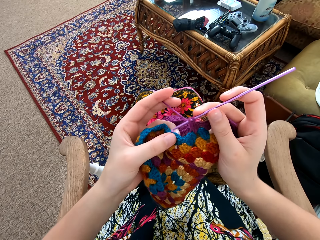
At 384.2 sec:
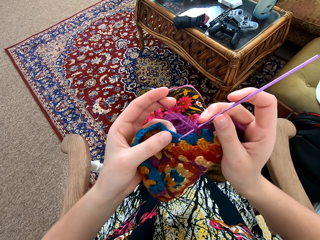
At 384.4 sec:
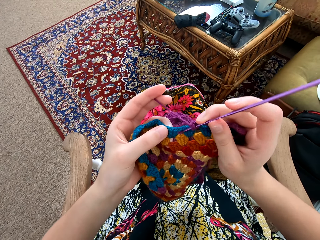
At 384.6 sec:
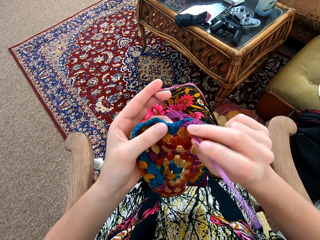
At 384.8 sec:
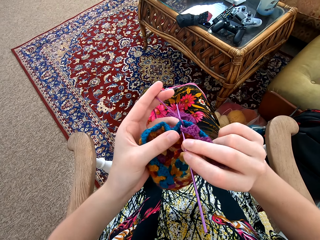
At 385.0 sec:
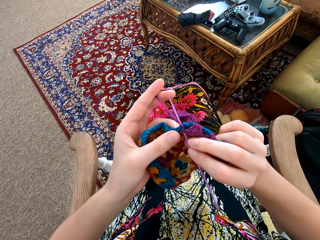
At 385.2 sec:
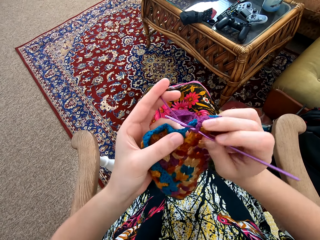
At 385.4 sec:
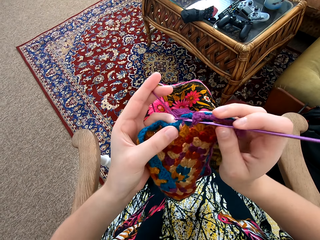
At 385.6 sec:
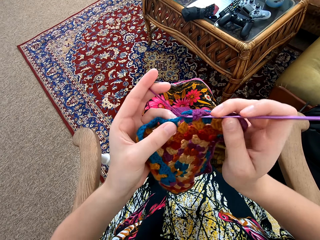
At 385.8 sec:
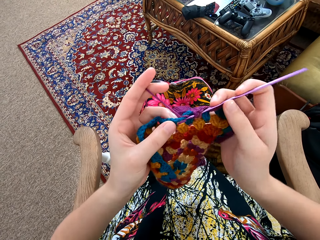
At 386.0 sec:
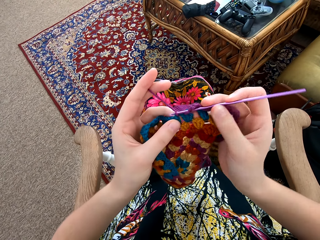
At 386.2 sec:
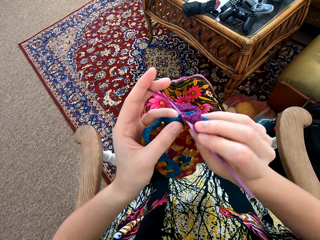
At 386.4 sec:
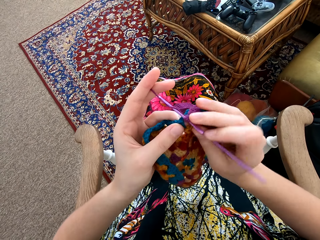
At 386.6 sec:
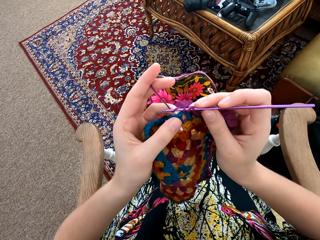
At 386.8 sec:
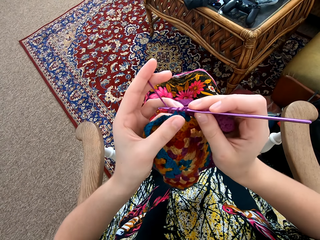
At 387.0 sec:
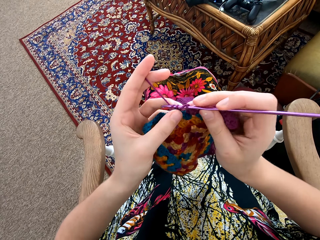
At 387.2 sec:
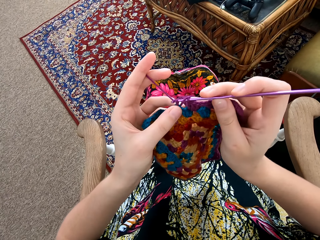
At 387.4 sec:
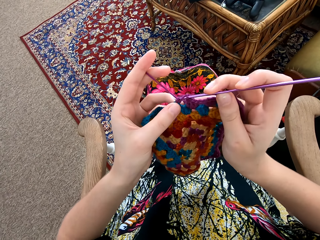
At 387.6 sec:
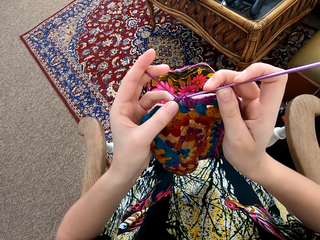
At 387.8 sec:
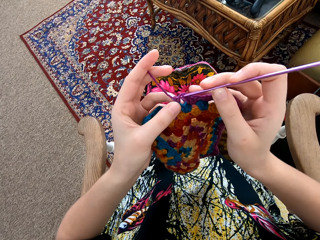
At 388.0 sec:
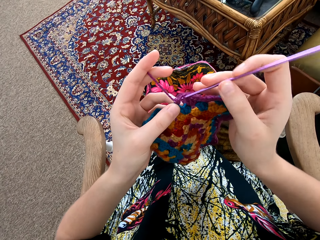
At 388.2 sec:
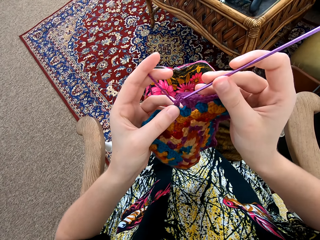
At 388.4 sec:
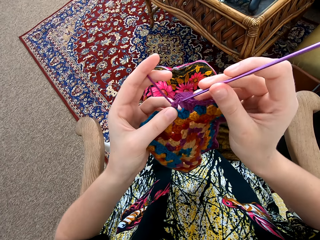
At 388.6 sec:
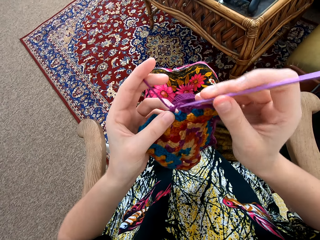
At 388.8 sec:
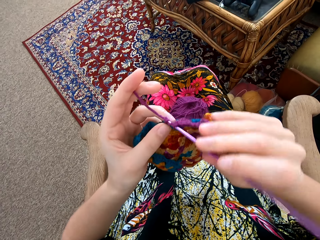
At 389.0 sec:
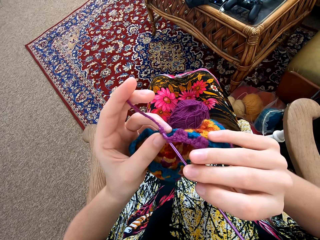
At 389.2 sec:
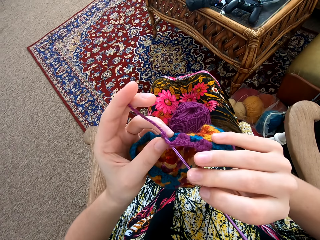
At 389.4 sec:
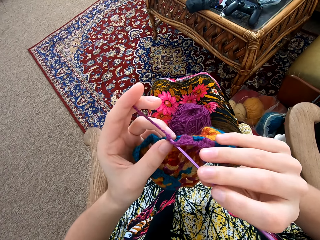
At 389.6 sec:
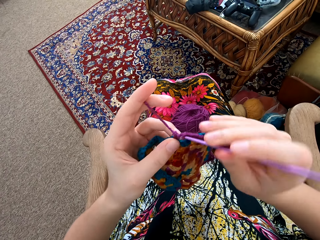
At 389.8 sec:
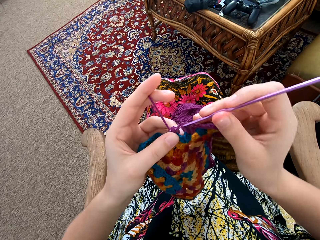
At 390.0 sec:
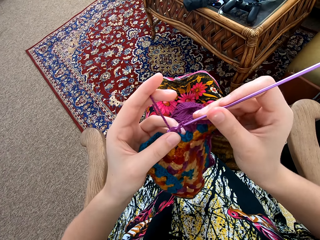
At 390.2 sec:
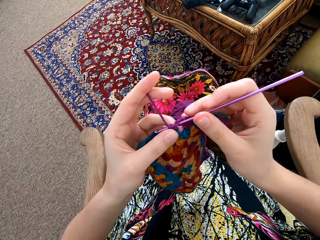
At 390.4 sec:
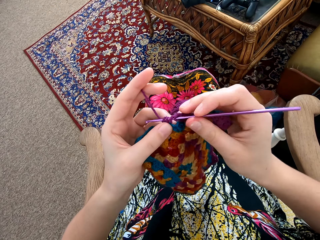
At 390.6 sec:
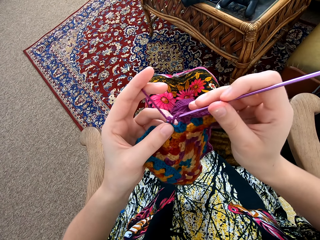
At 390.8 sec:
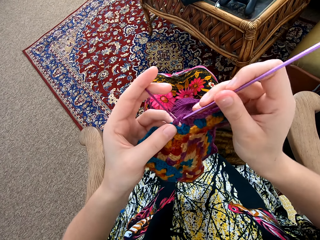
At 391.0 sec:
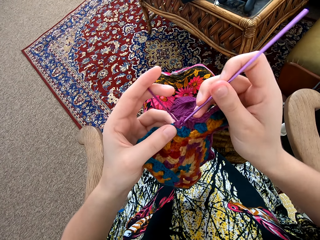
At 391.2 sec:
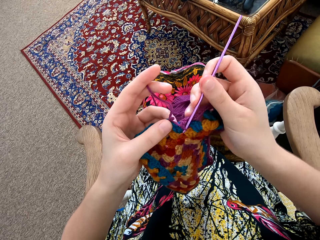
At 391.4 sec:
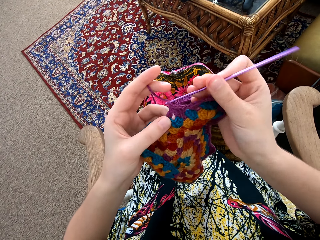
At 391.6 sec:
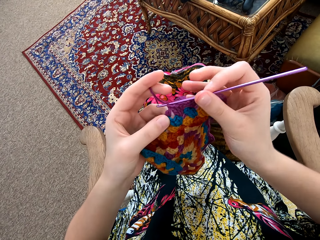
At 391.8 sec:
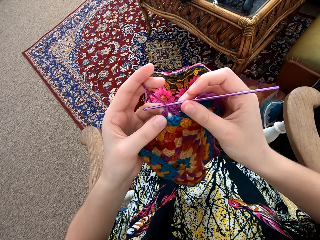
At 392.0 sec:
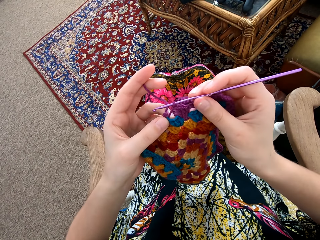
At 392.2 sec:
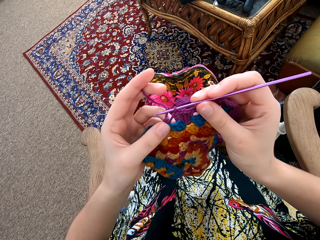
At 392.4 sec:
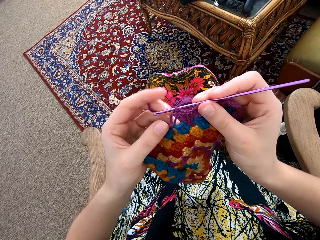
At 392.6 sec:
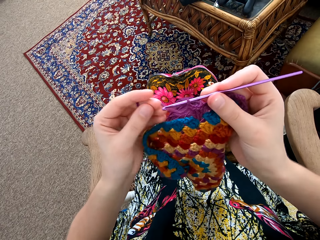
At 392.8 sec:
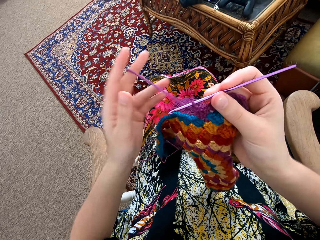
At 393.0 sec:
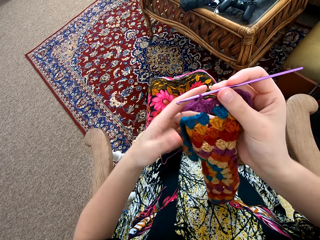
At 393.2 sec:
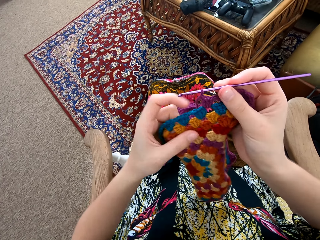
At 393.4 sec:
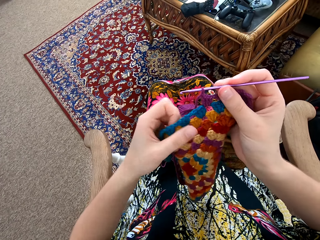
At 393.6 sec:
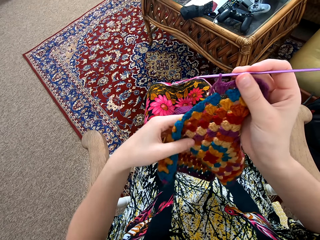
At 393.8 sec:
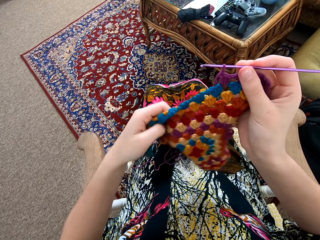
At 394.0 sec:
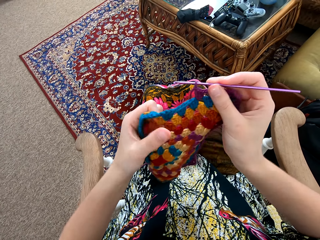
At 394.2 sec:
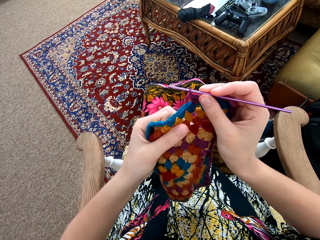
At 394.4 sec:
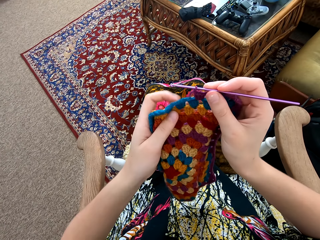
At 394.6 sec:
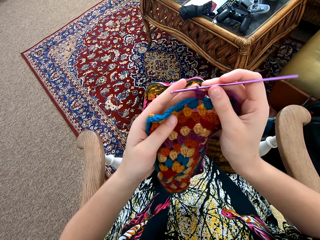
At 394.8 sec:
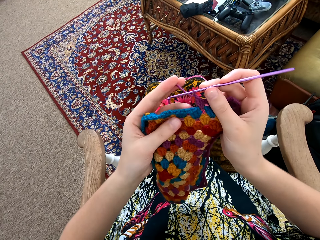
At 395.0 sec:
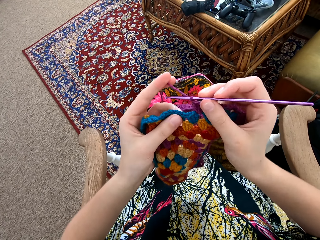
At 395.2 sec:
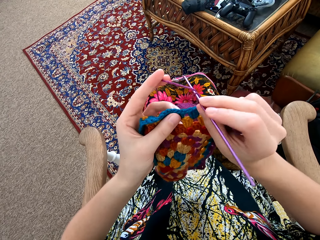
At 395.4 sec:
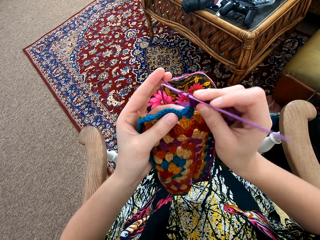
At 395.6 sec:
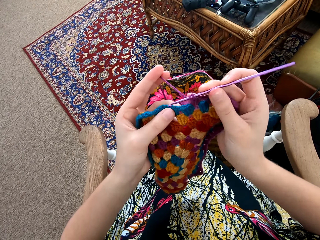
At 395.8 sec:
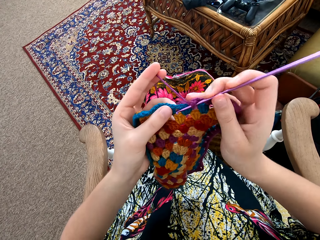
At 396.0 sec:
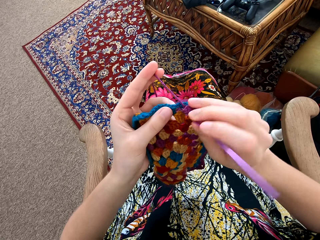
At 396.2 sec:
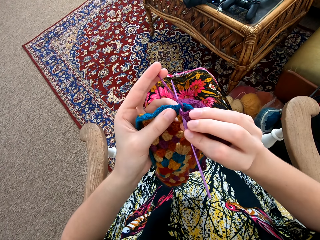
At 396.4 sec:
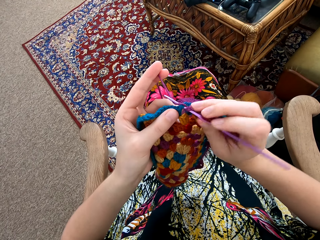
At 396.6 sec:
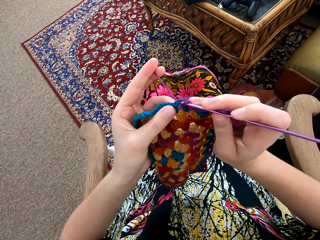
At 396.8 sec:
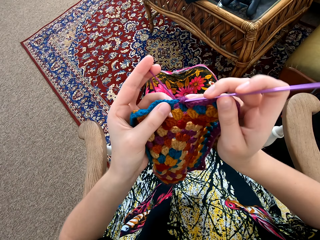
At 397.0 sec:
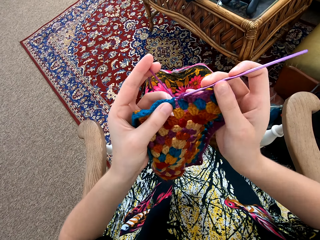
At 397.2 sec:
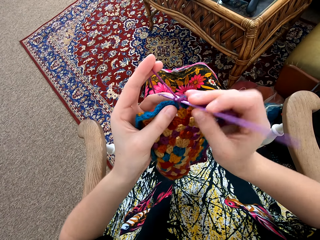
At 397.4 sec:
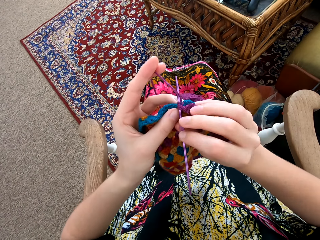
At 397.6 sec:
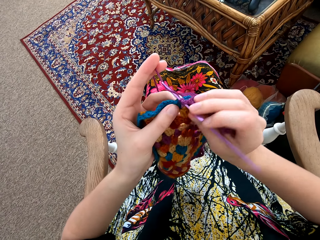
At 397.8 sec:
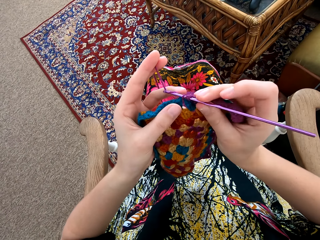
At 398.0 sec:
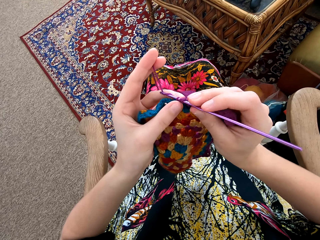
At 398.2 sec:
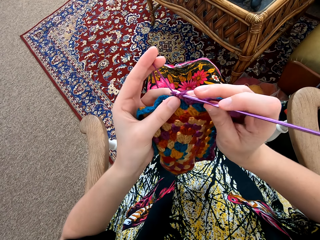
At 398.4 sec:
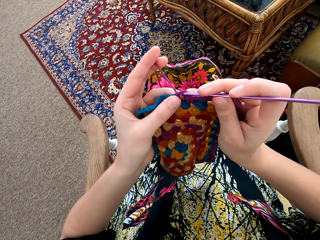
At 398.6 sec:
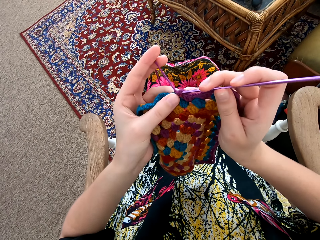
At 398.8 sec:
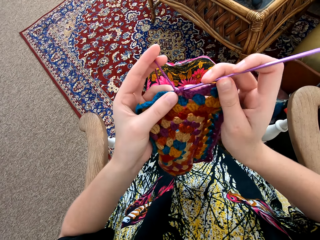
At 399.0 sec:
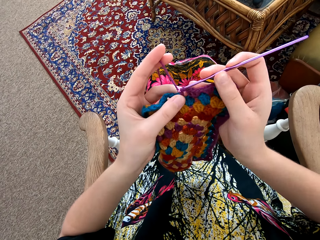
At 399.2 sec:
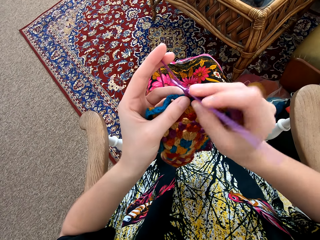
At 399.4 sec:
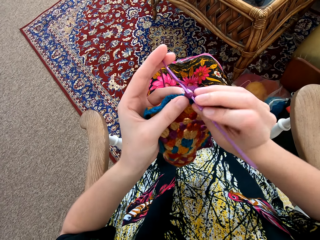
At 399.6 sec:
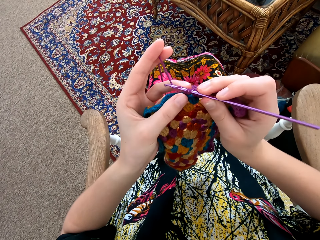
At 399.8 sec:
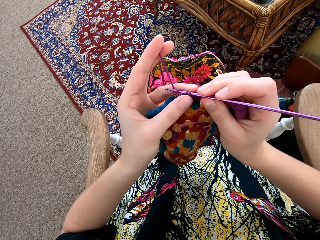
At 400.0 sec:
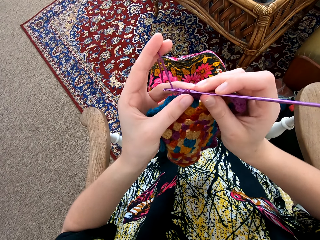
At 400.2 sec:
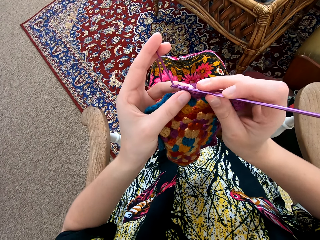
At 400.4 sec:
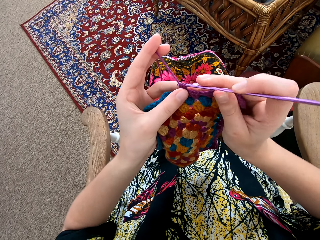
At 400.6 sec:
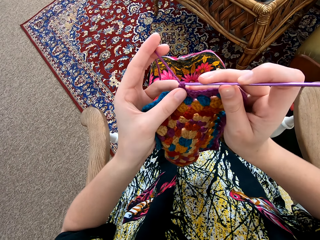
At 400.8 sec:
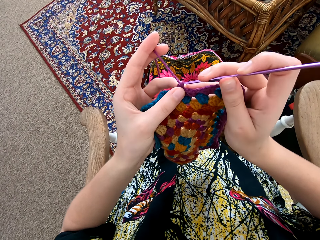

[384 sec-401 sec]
The camera wearer knits the pattern with a needle. They interlock a loop of thread with a crochet hook. They unwind the garment. They interlock a loop of thread with the crochet hook.

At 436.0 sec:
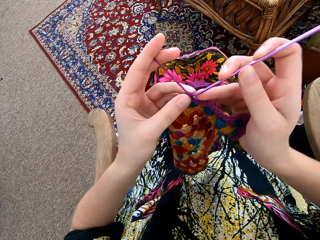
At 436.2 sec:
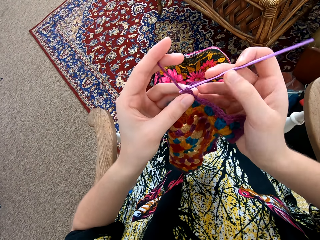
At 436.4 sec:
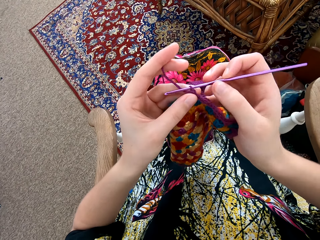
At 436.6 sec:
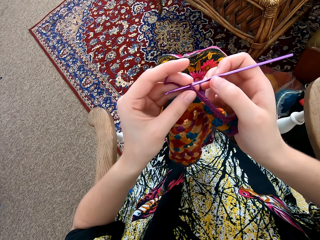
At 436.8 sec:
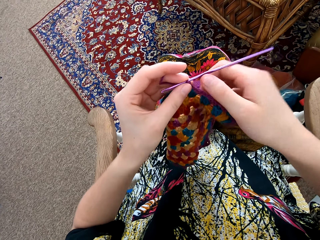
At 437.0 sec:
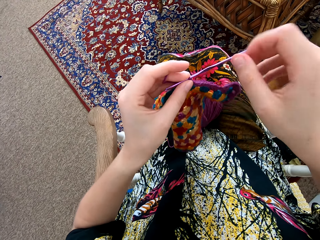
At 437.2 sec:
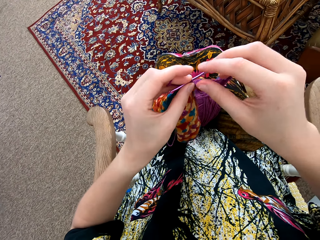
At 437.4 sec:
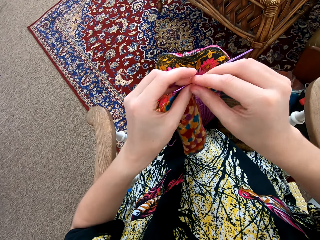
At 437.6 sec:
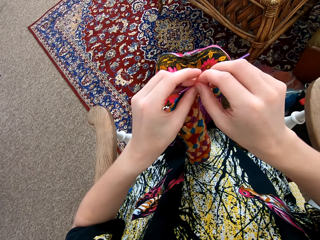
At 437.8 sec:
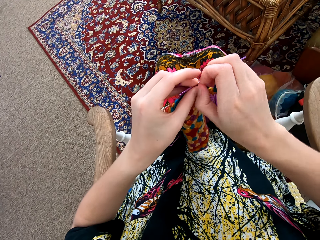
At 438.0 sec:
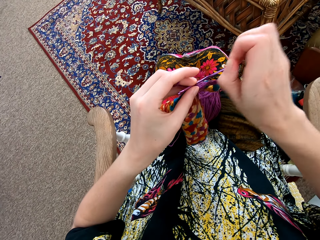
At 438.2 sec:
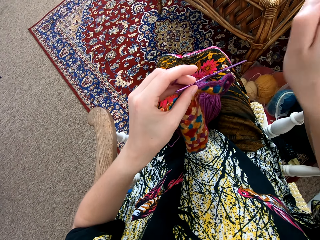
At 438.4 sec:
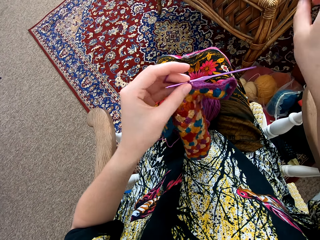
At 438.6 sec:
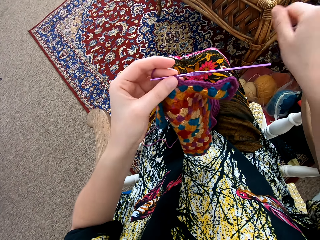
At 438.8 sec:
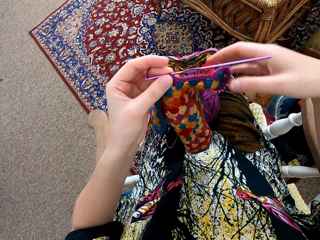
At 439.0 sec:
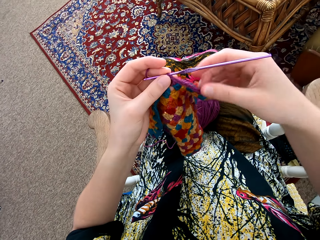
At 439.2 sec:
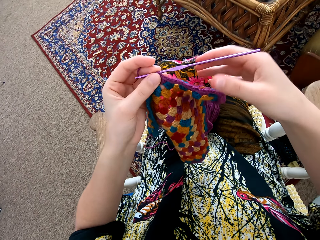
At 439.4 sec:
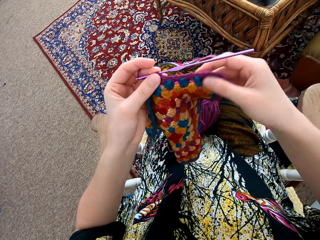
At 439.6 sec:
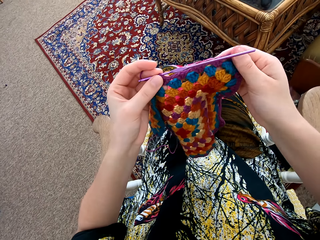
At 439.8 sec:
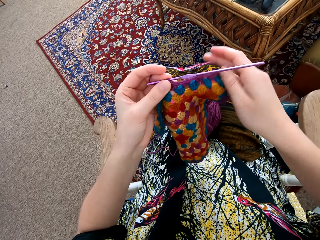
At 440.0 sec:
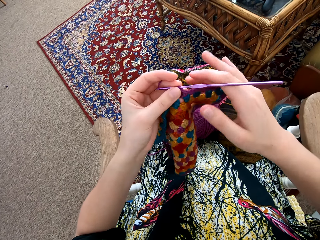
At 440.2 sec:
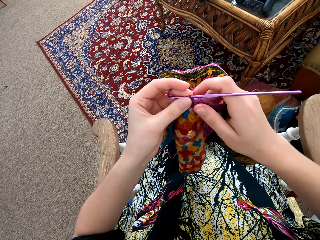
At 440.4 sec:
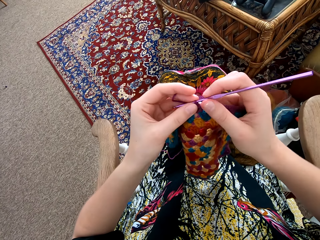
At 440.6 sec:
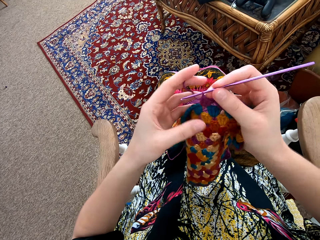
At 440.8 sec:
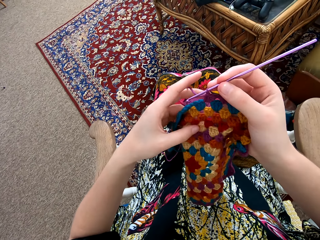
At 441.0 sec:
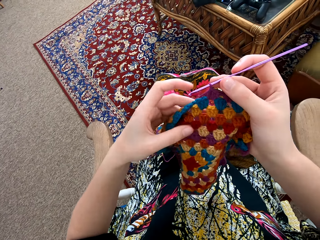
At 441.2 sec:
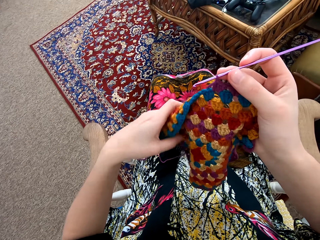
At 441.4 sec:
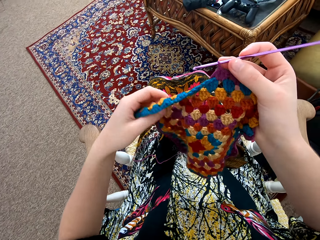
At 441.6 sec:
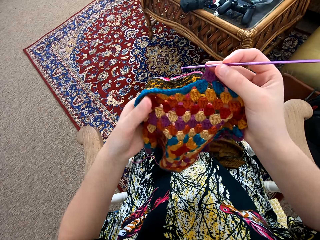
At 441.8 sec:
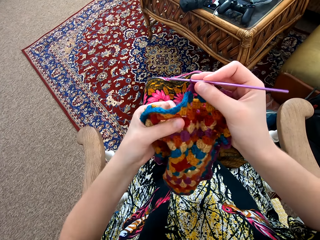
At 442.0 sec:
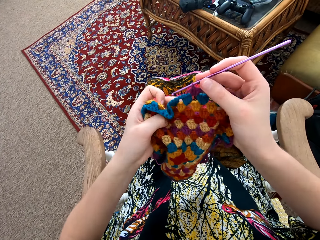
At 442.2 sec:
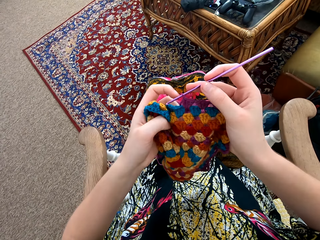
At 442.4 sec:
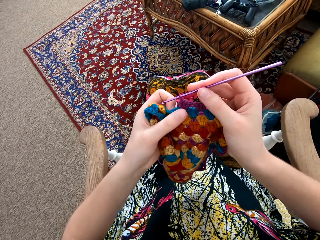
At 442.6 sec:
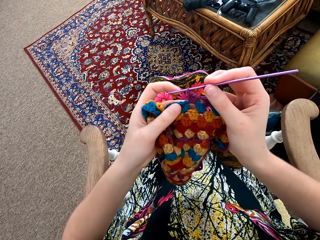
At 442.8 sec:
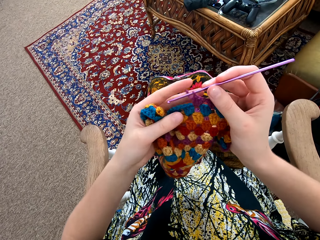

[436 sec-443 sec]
The camera wearer touches the thread. She looks at the garment. She spreads the knitting patterns with her hand.
